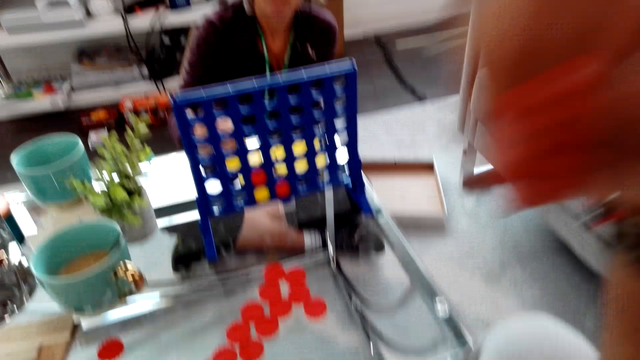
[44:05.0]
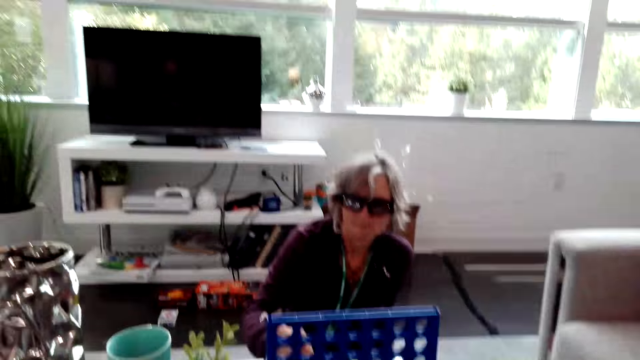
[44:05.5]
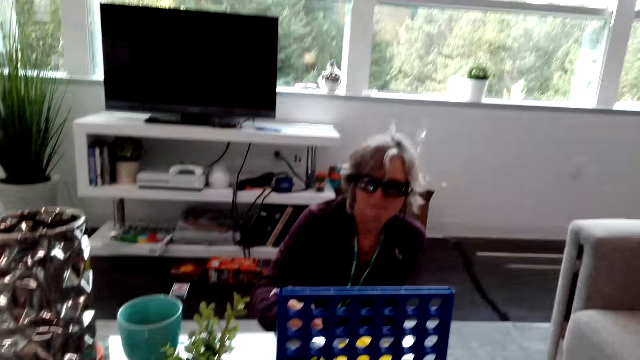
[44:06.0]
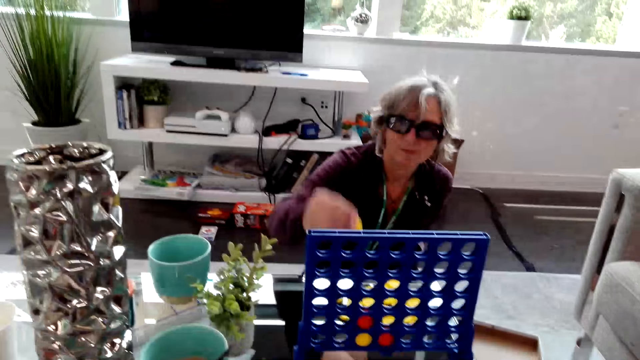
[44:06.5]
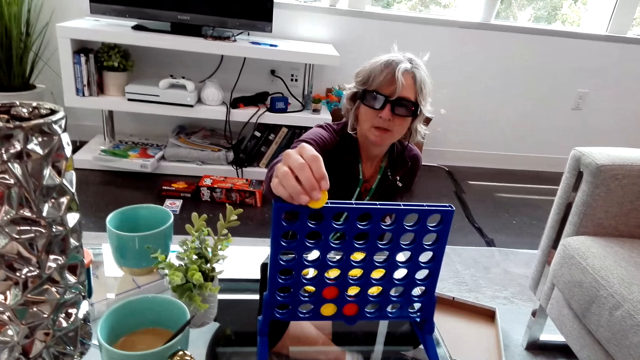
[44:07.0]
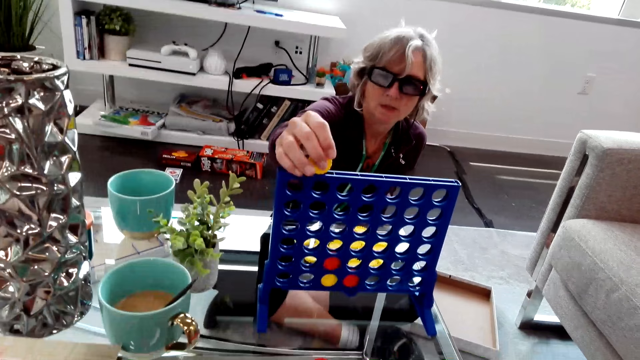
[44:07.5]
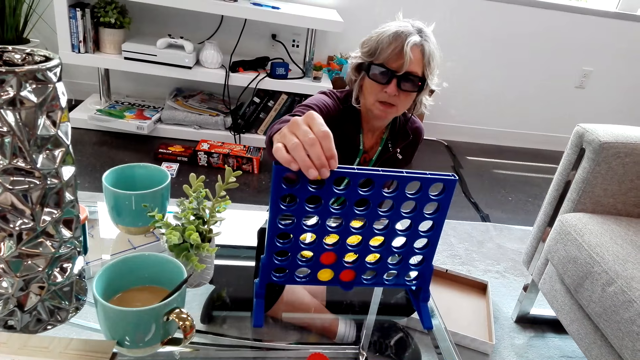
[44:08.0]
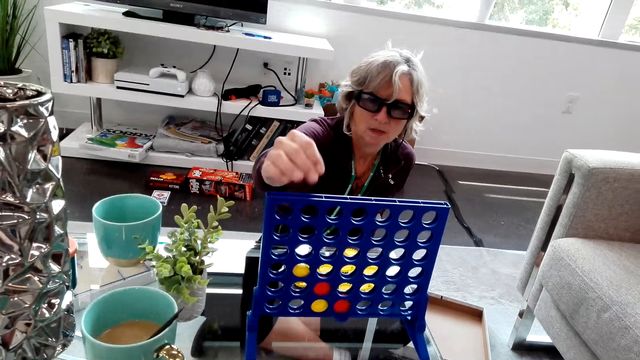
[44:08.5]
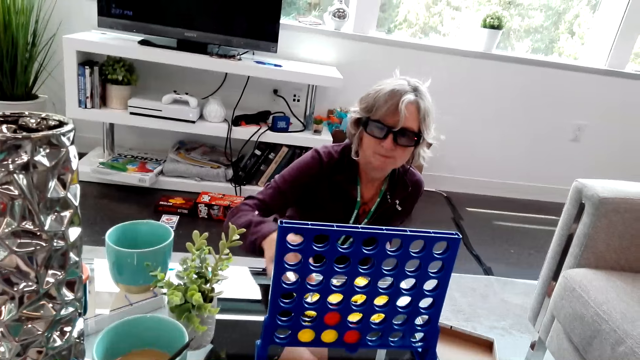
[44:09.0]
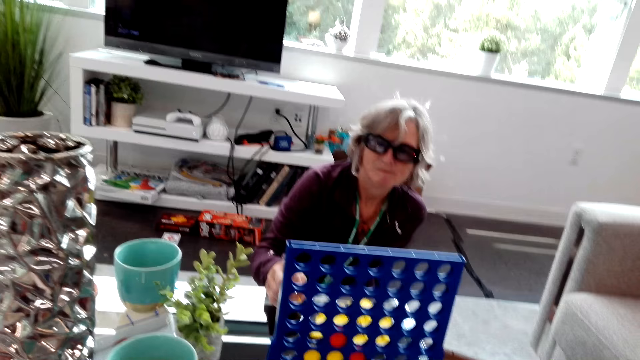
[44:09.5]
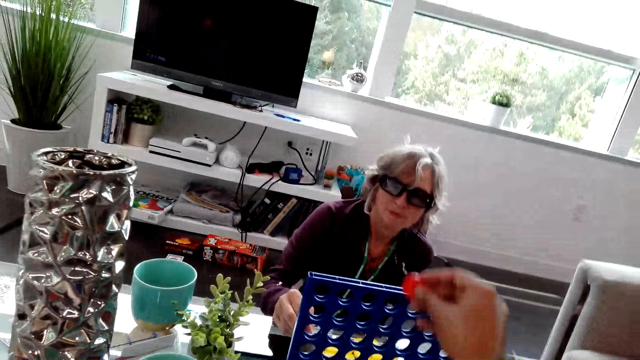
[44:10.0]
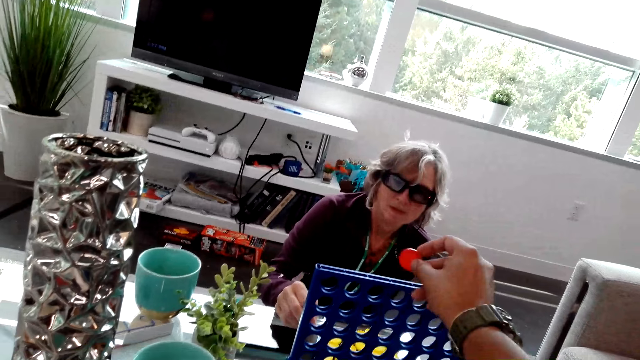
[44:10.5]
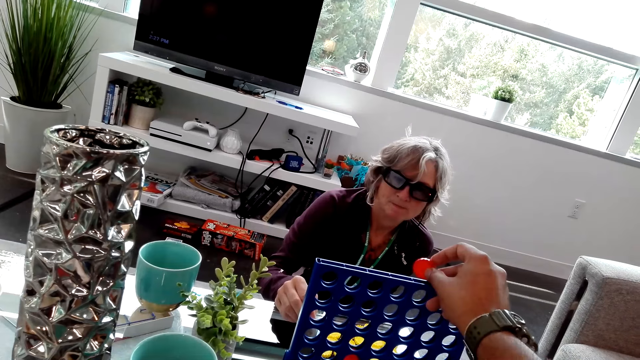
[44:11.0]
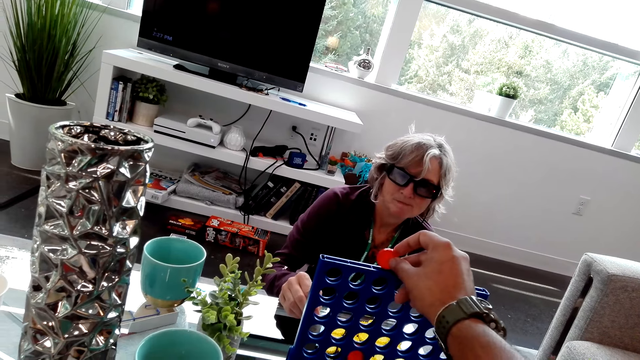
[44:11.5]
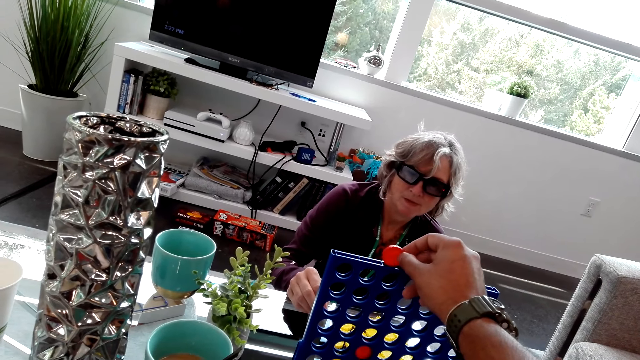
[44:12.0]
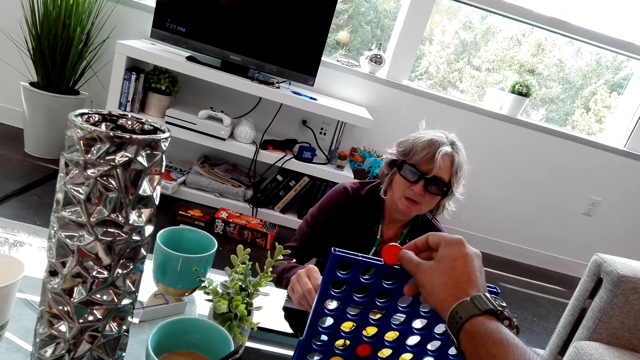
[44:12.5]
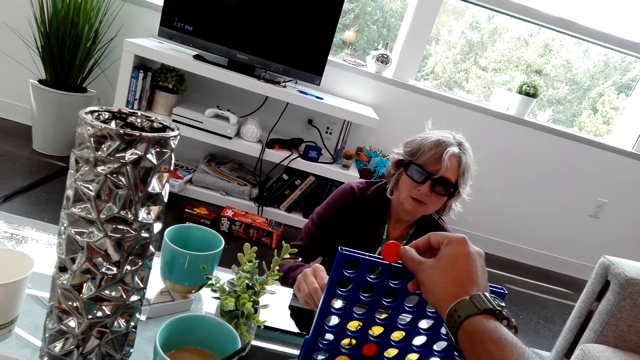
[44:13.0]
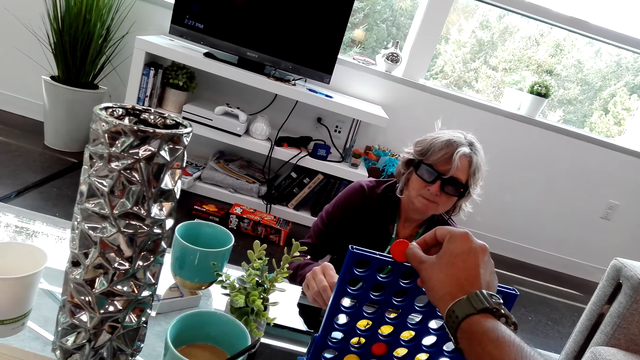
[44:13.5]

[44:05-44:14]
The camera wearer lets go of something. A lady takes a yellow game piece from the table, plays the Connect Four game, drops the yellow piece in the rack and lowers her hand. The camera wearer holds a red game piece over the rack. They move the red game piece over the rack. They play the Connect Four game.

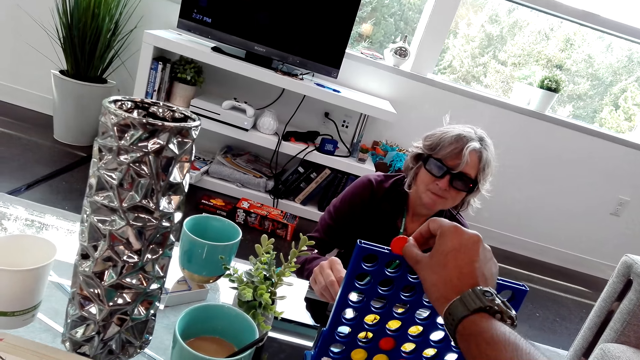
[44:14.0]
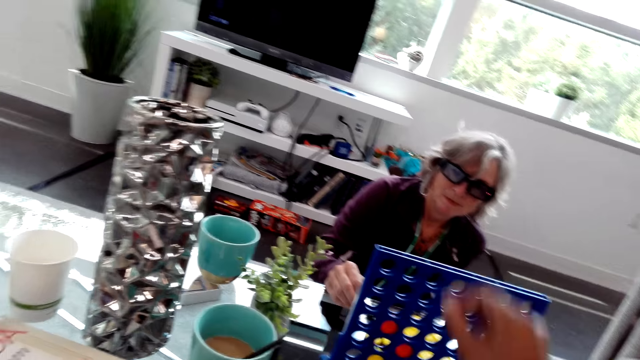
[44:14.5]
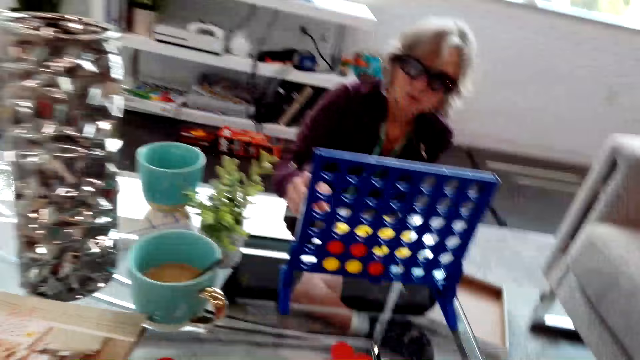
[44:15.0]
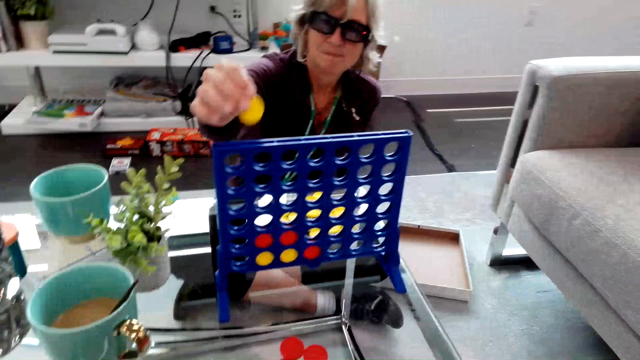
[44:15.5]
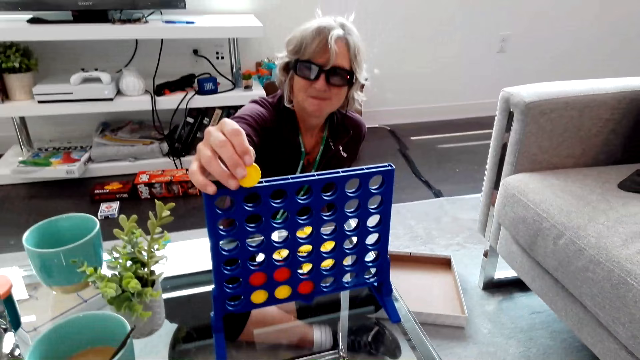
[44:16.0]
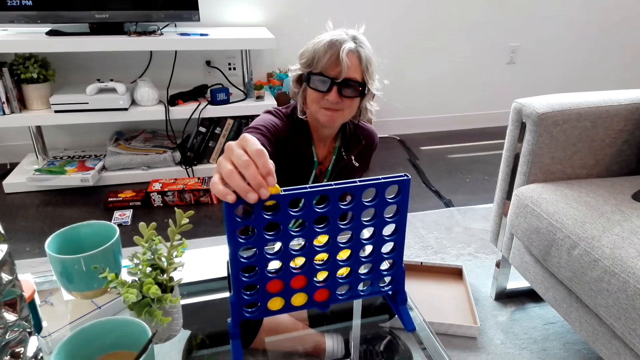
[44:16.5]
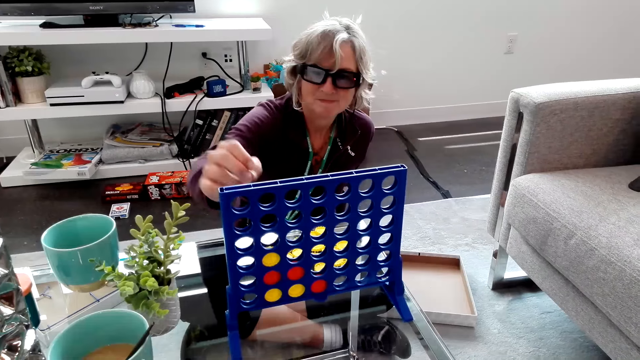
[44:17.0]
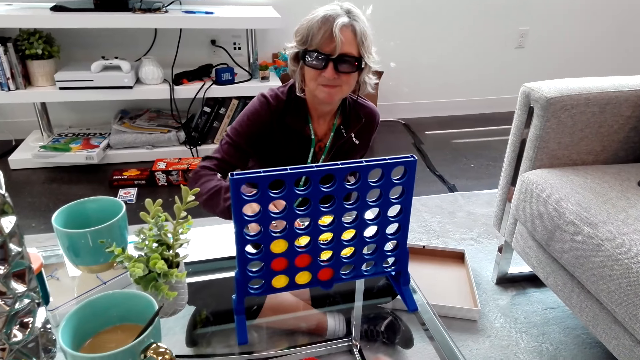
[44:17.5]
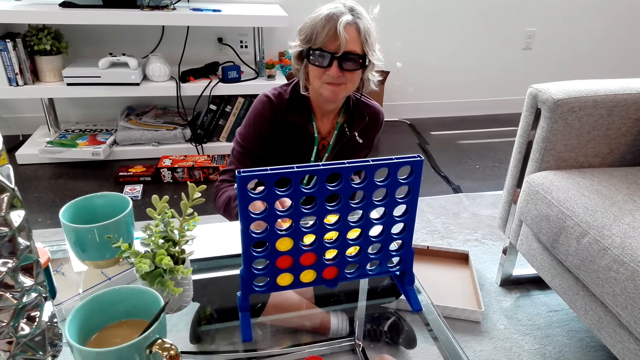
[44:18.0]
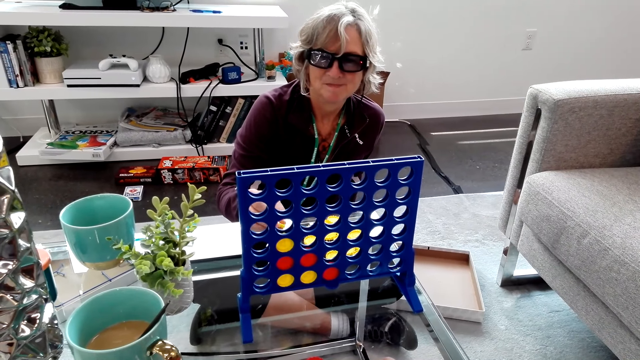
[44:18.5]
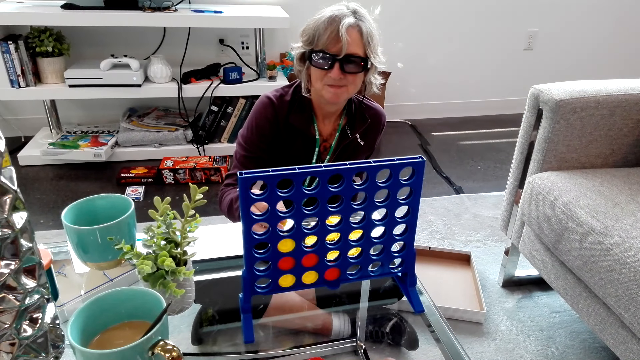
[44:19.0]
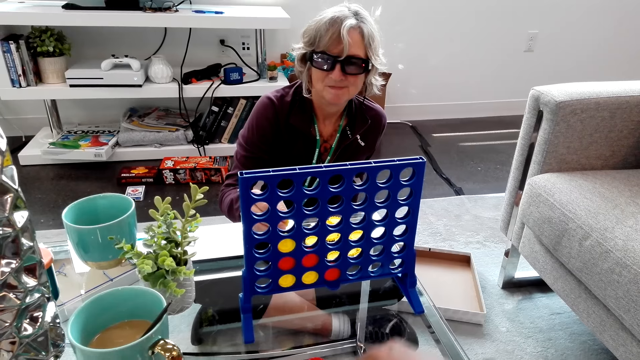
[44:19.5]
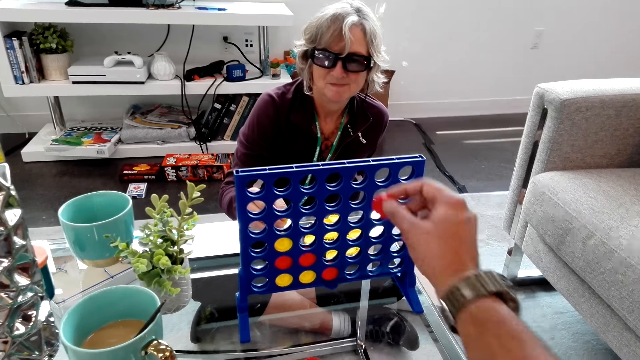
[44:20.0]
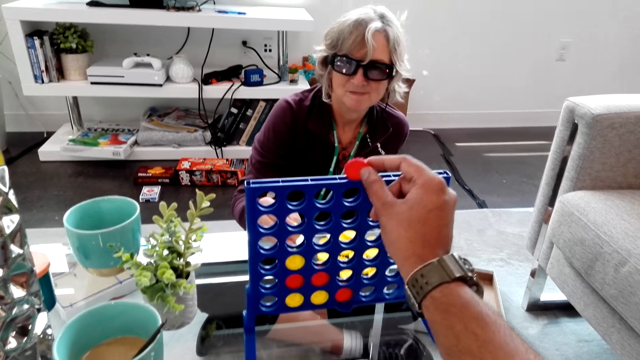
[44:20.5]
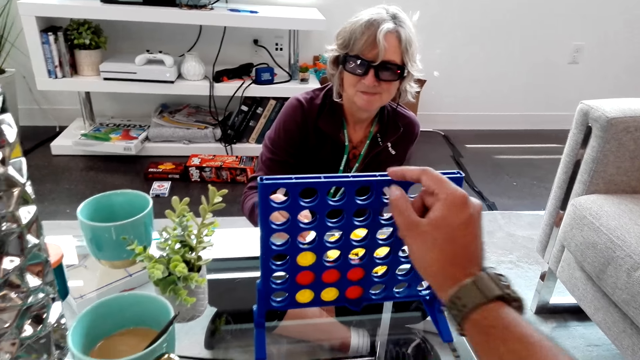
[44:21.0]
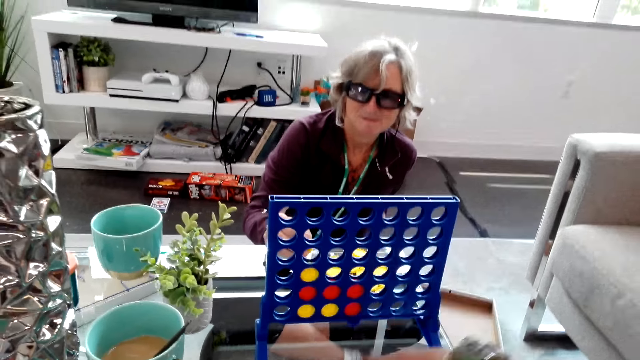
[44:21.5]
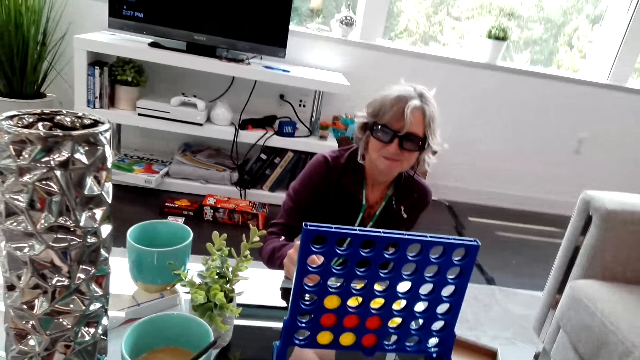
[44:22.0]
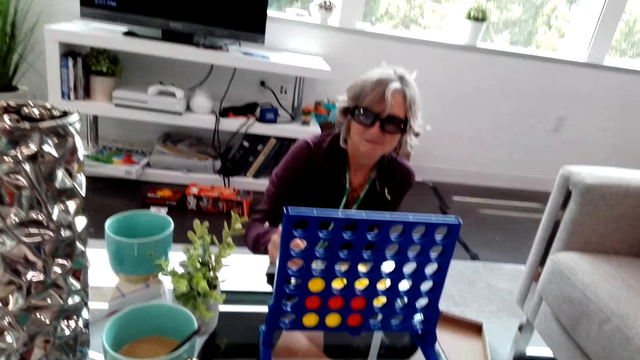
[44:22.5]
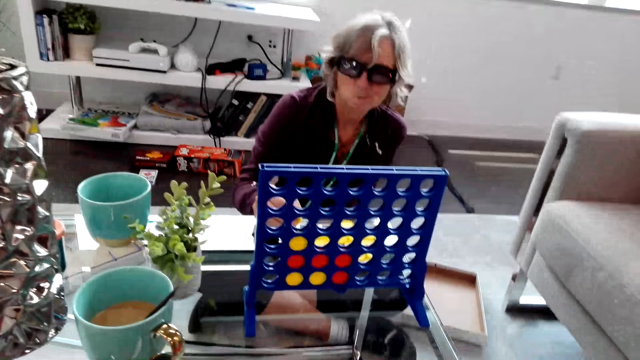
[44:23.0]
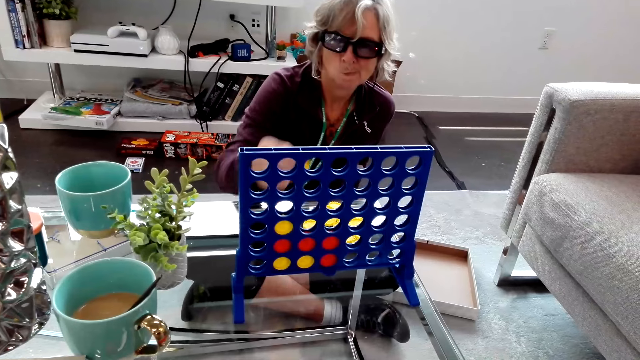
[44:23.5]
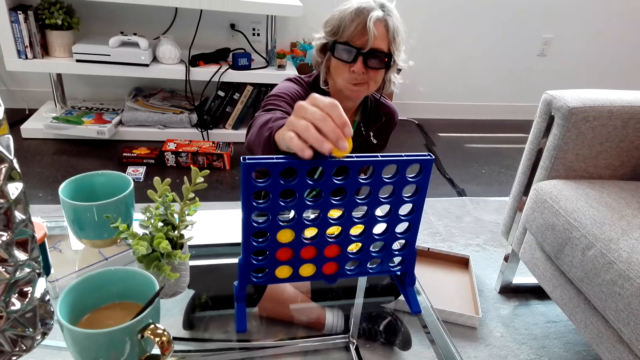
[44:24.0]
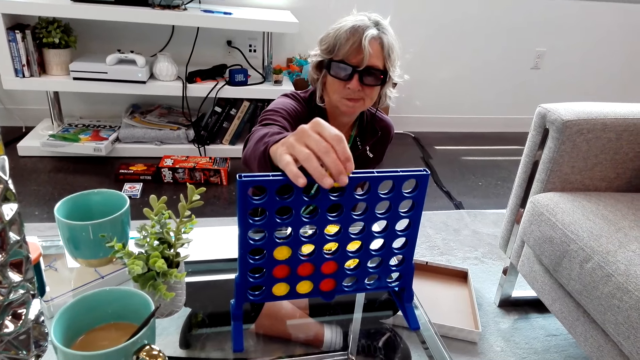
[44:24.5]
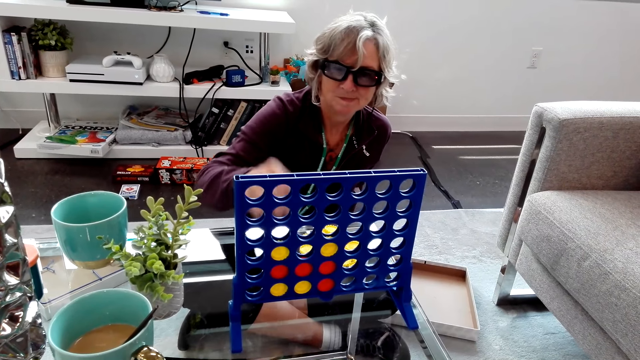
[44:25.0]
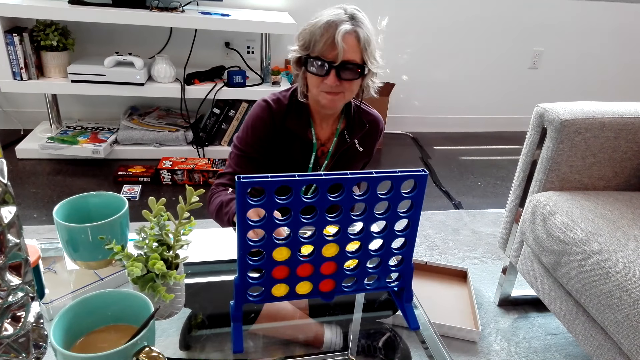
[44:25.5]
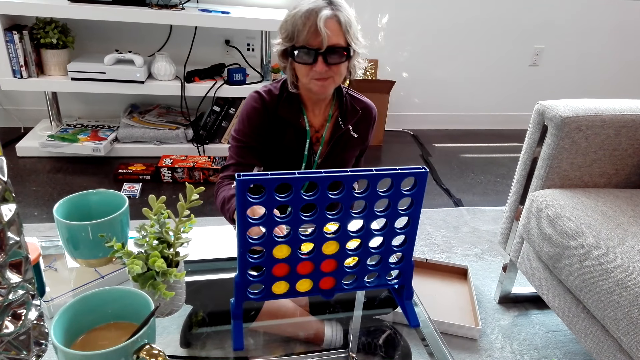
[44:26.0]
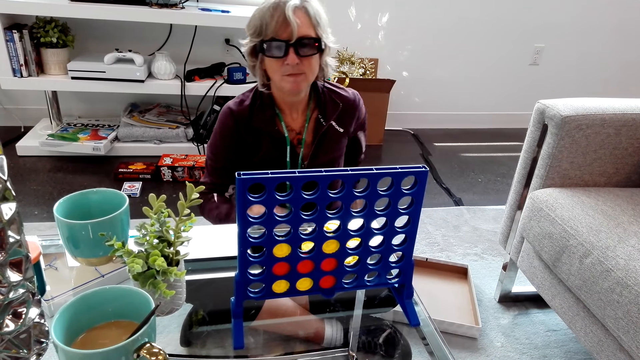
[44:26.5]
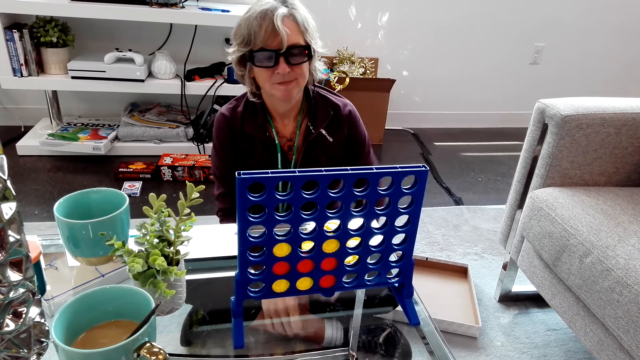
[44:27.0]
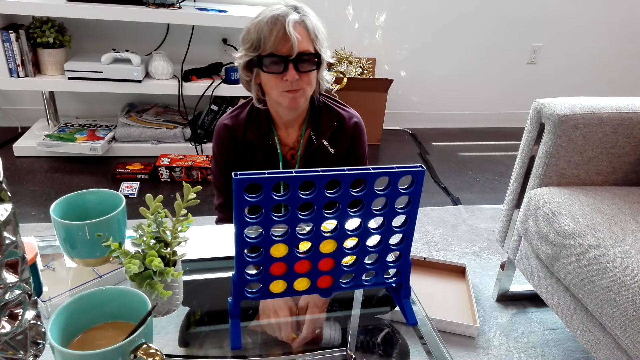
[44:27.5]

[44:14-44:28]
The camera wearer drops the red game piece in the rack. A lady holds a yellow game piece over the rack. The lady plays the connect four game. The lady drops the yellow game piece inside the rack. The camera wearer takes a red game piece from the table. He plays the connect four game. He drops the red game piece inside the rack and removes his hand from the rack. The lady takes a yellow piece from the table. The lady plays the connect four game. The lady drops the yellow piece inside the rack and lowers her hand to the table.
